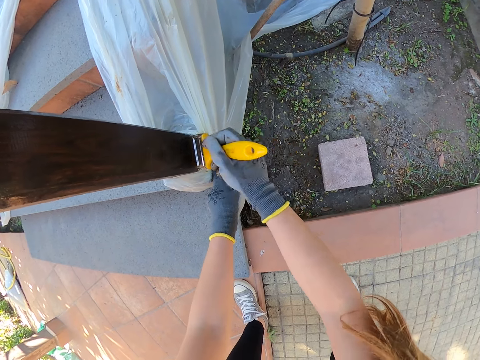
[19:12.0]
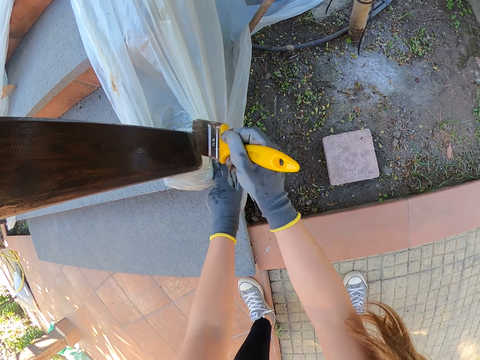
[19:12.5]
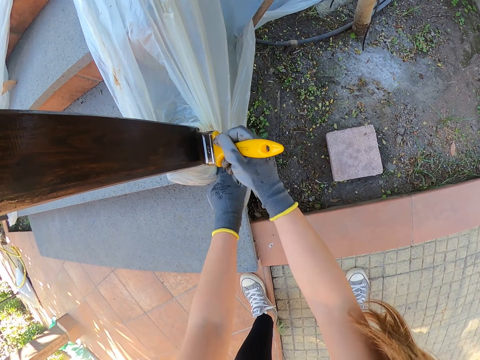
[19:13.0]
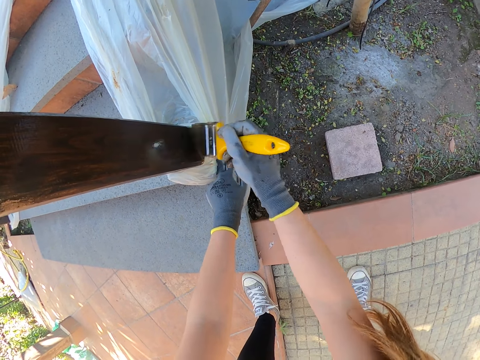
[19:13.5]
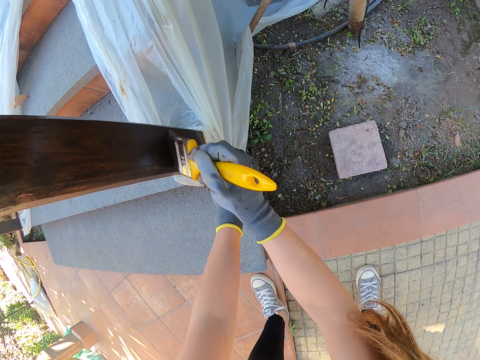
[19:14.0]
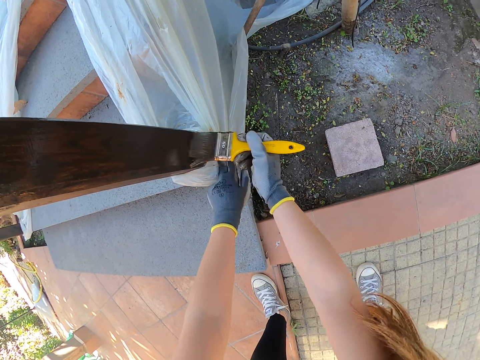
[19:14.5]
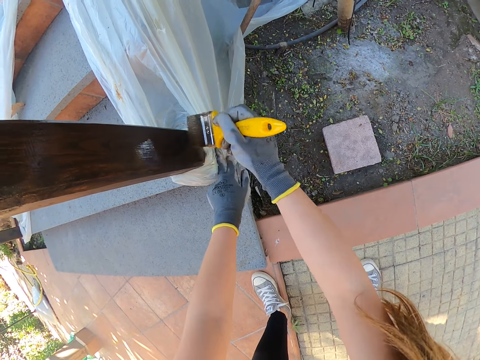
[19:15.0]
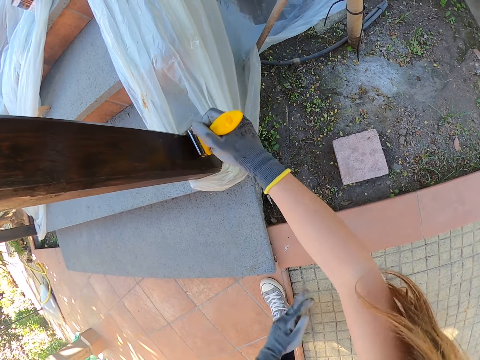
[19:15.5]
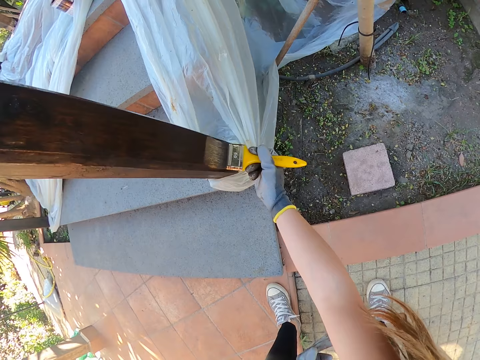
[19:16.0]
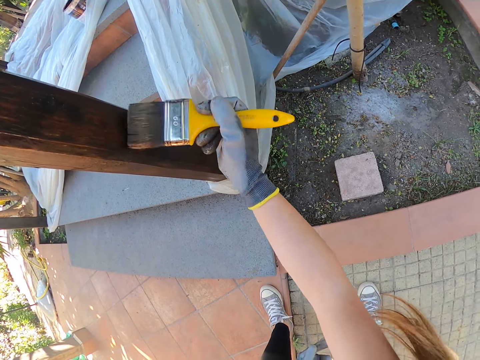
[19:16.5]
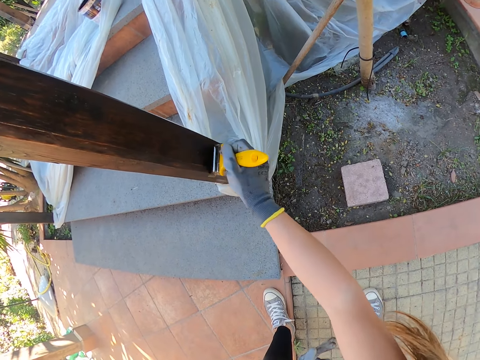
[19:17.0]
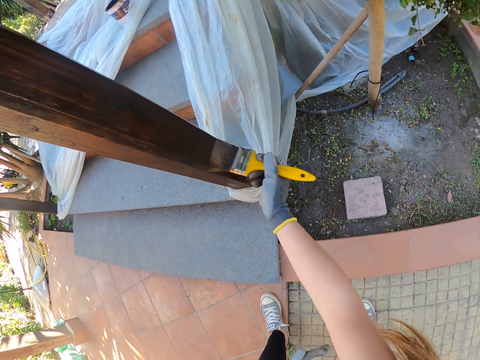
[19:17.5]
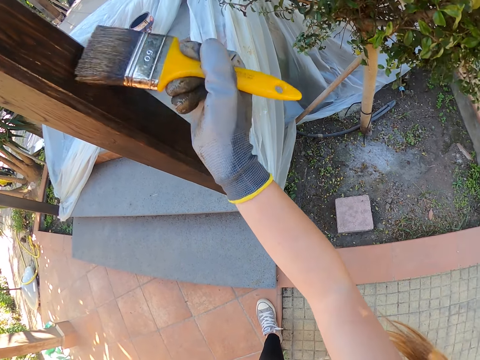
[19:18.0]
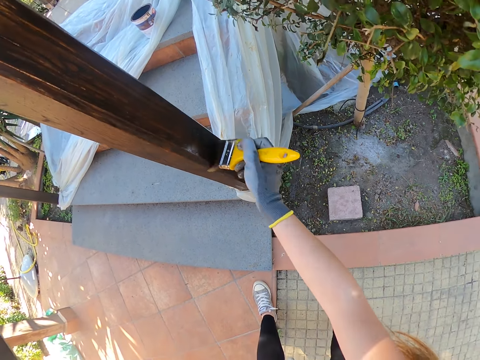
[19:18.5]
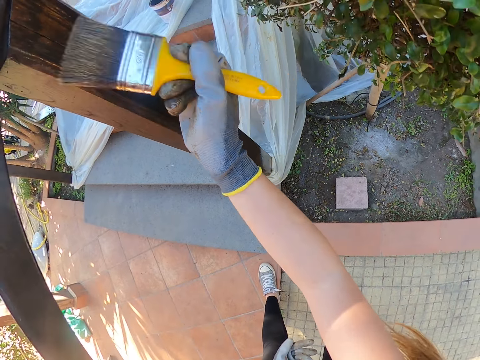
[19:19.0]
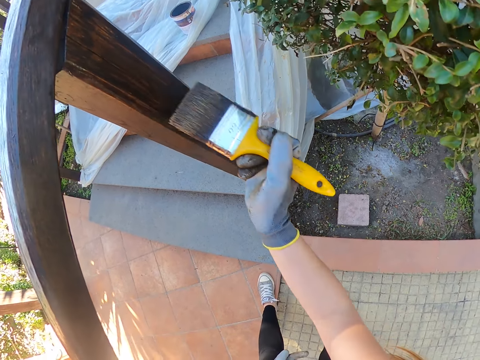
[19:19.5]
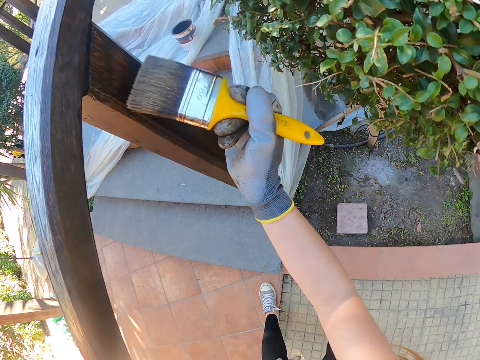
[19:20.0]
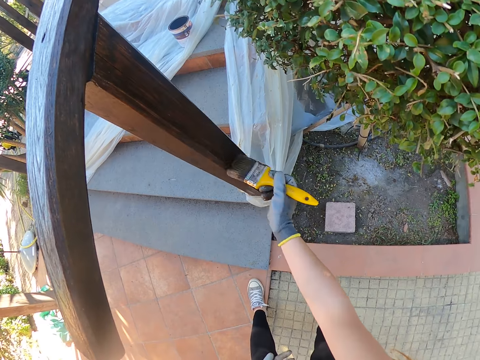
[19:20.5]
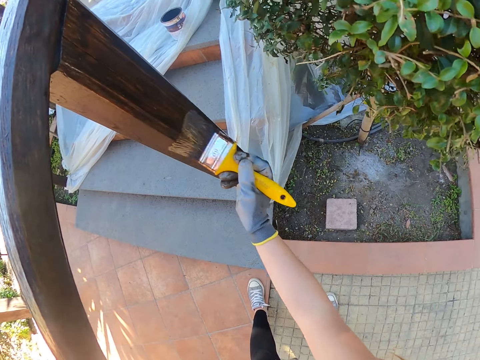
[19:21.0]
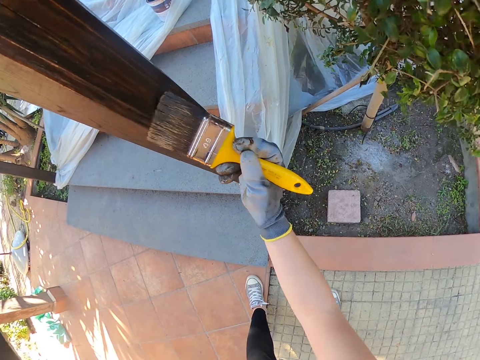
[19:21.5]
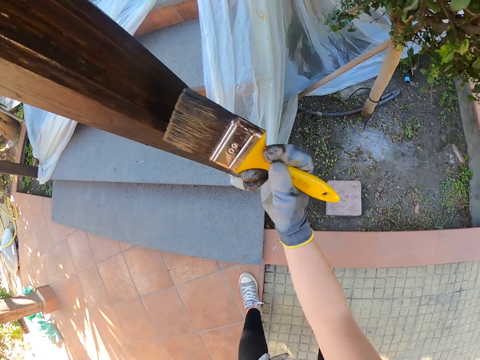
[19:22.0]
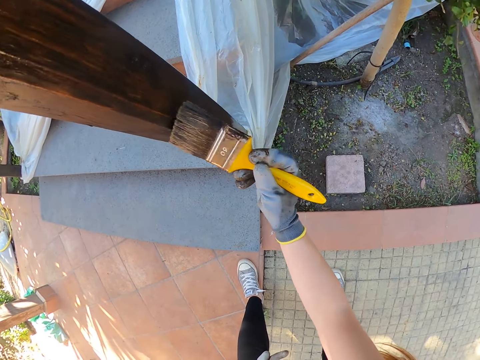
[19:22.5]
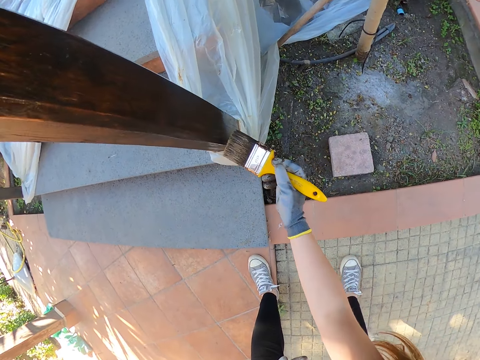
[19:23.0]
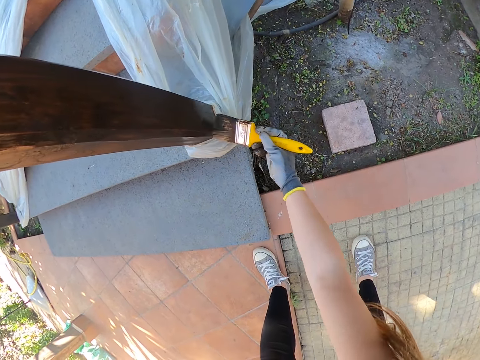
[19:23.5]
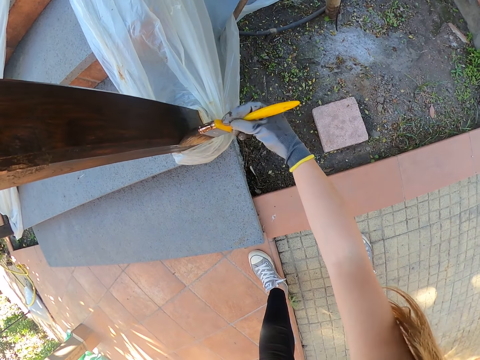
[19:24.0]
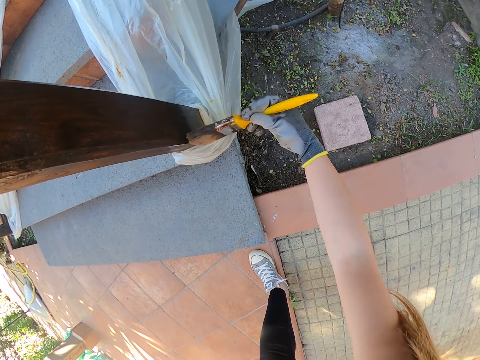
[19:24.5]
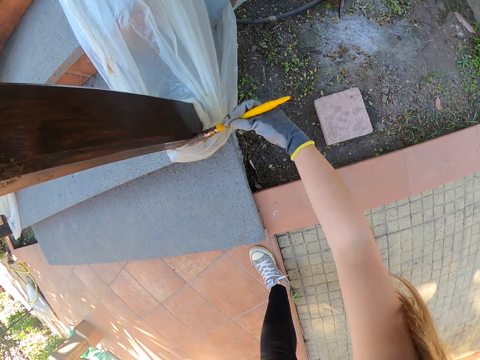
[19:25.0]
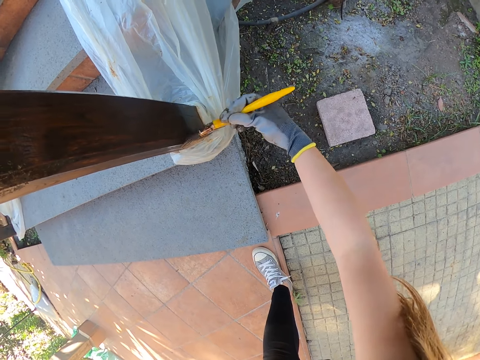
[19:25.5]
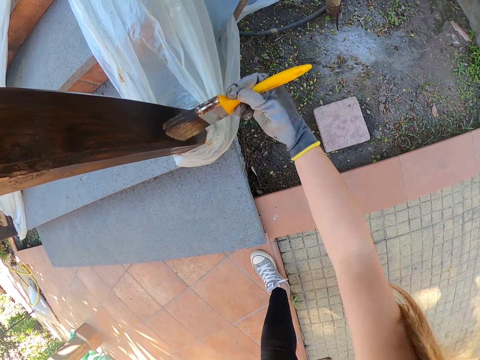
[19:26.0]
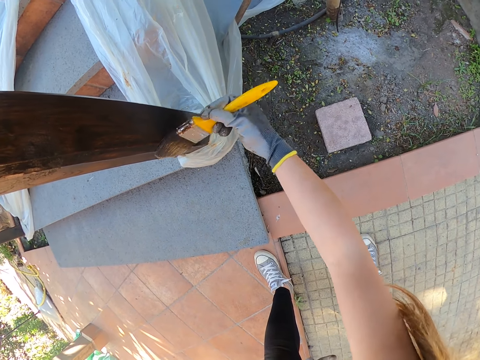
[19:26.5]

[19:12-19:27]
The camera wearer brushes the newel post with a brush. He removes his left hand from the polythene.

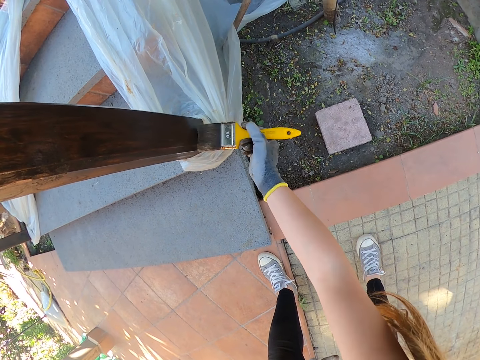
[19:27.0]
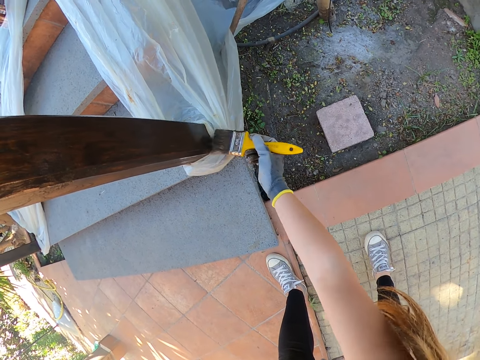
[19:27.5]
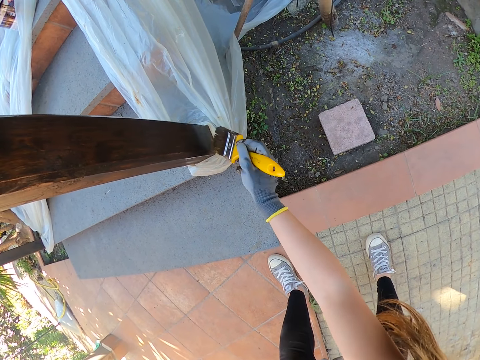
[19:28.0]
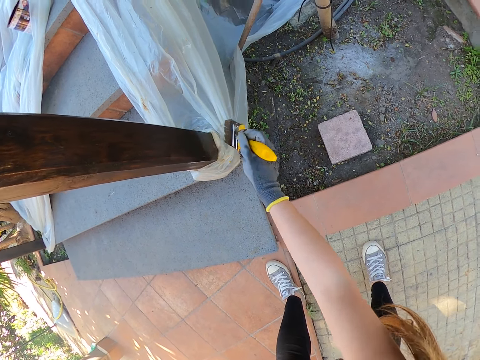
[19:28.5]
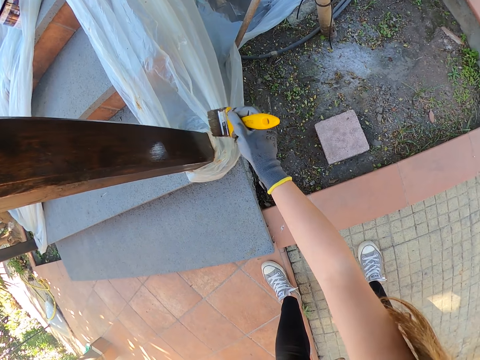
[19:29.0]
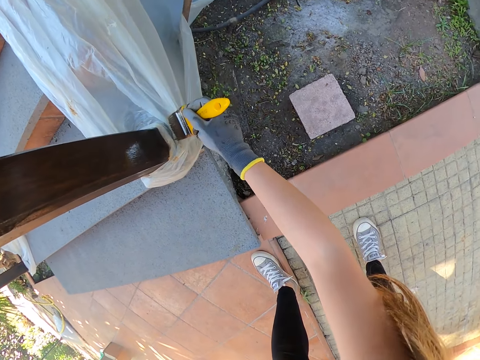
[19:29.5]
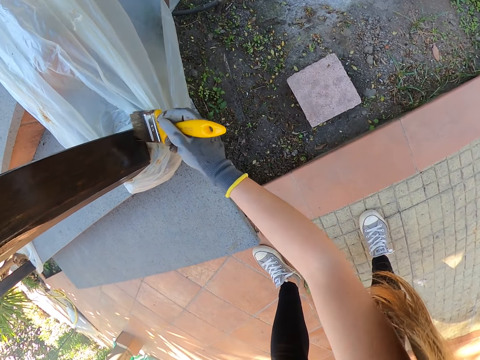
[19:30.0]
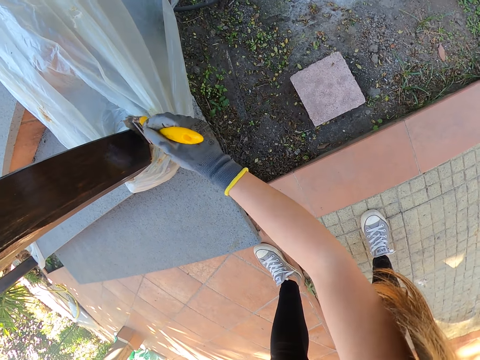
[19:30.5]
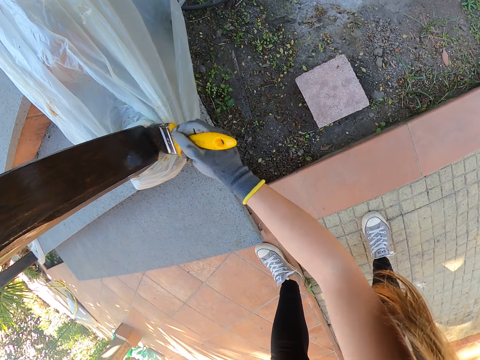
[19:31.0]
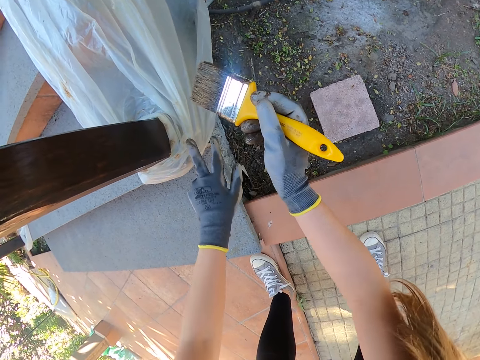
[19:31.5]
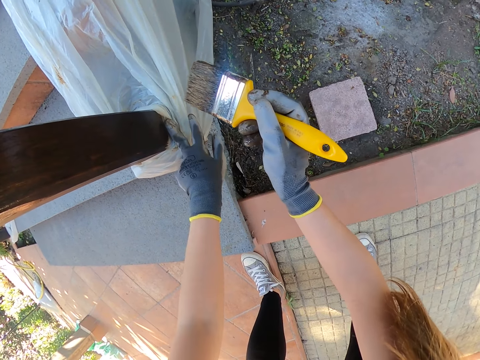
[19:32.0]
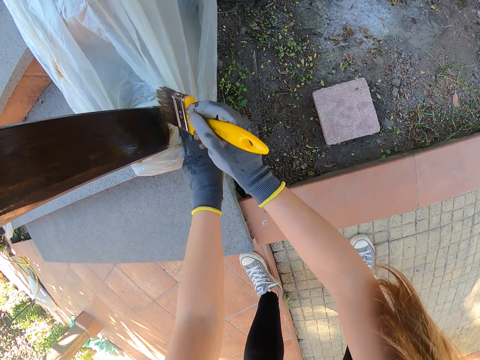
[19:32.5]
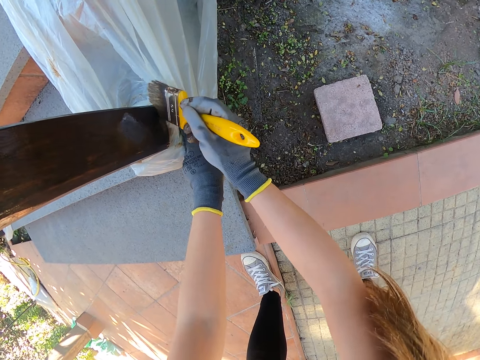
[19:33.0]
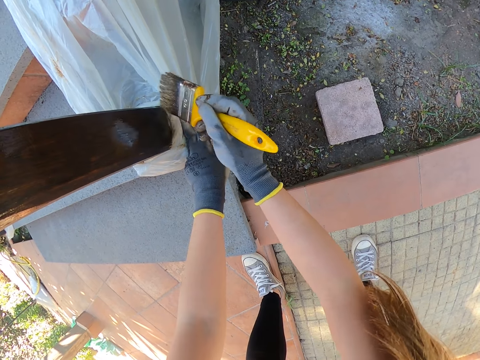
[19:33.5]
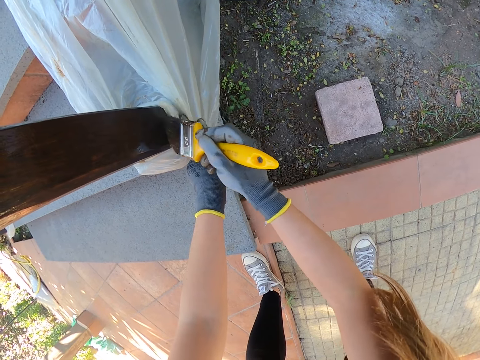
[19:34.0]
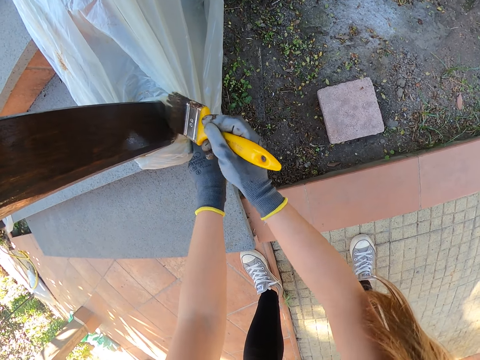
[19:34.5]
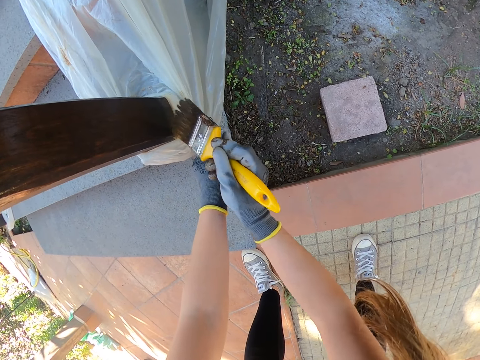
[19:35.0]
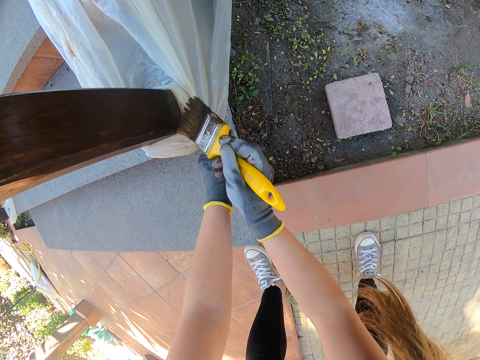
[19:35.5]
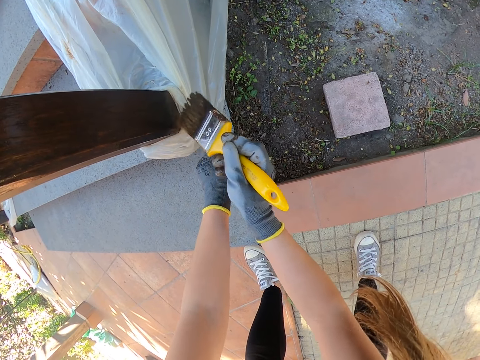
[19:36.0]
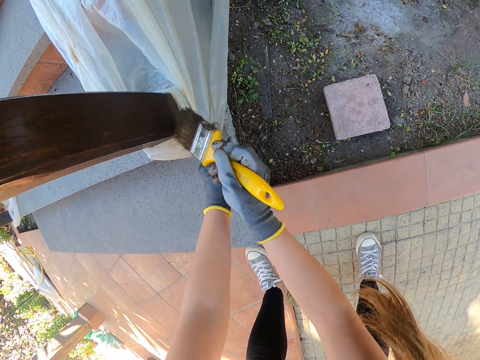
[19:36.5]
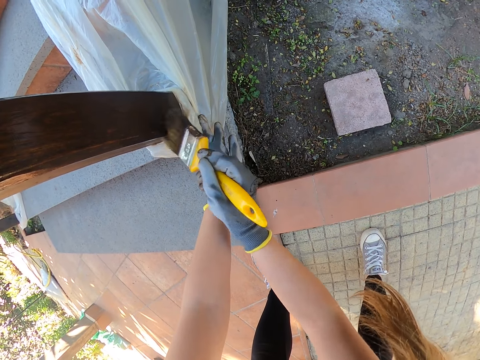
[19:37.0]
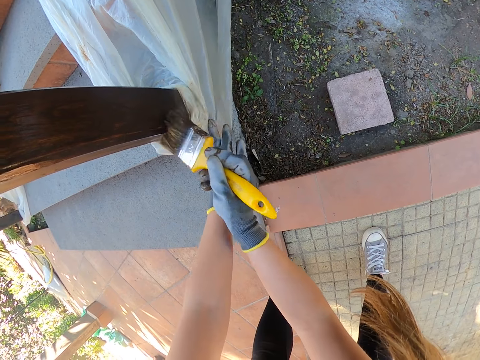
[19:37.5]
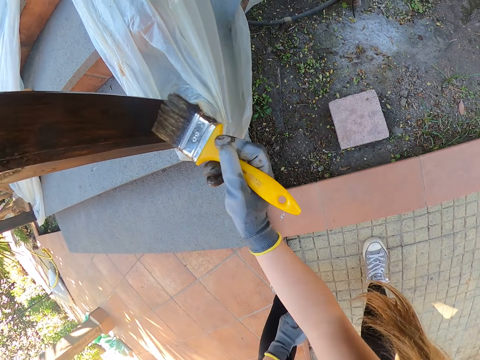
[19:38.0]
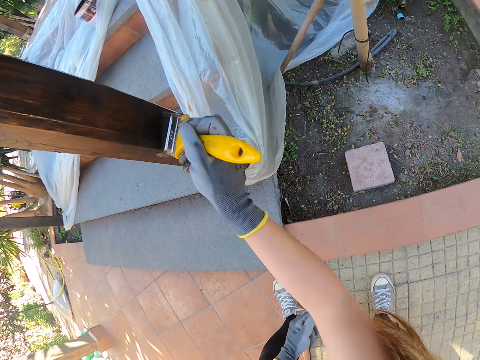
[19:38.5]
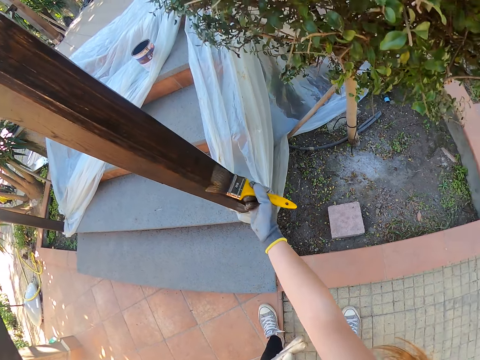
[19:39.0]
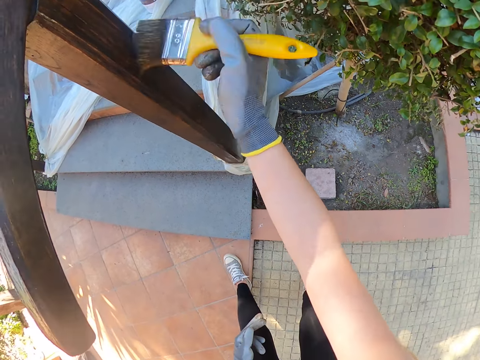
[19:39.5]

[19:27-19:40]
The camera wearer removes the brush from the newel post. She touches a polythene or nylon paper with her left hand. She moves the nylon paper. She brushes the newel post with the brush. She removes her left hand from the polythene.
